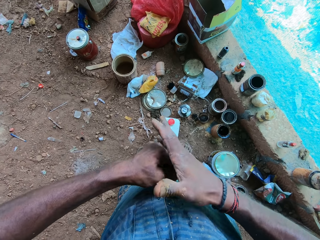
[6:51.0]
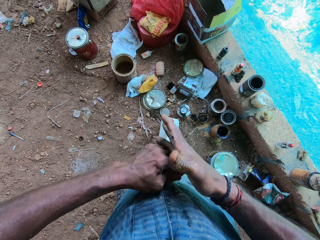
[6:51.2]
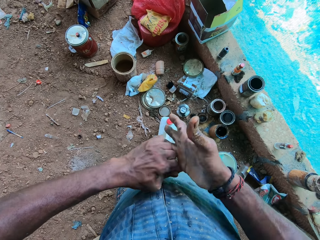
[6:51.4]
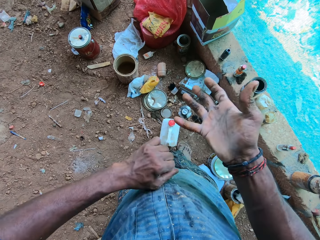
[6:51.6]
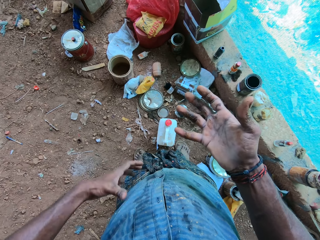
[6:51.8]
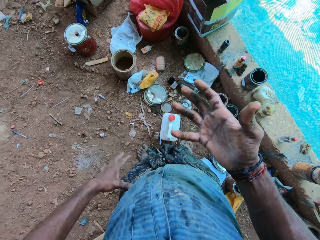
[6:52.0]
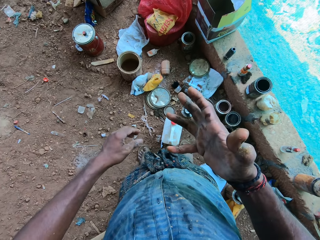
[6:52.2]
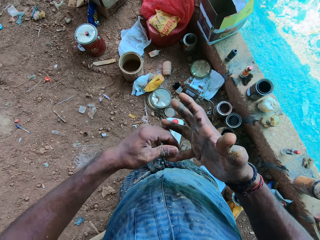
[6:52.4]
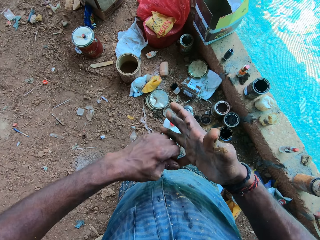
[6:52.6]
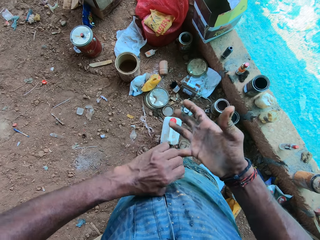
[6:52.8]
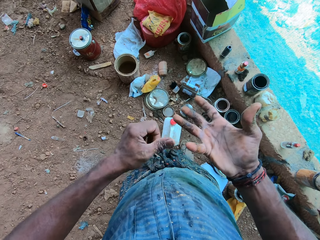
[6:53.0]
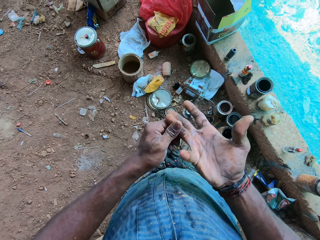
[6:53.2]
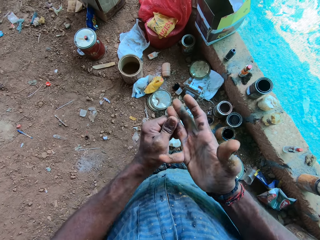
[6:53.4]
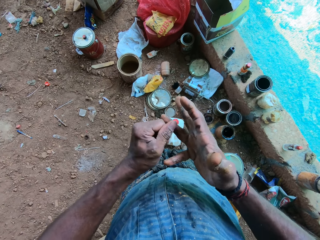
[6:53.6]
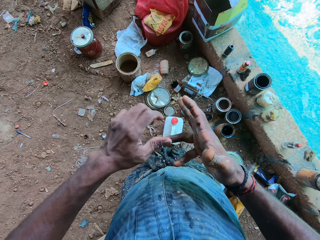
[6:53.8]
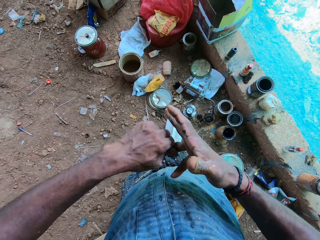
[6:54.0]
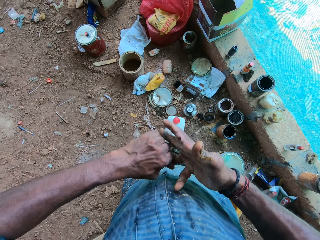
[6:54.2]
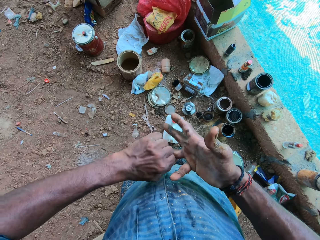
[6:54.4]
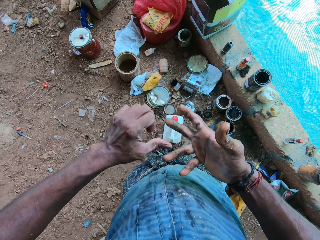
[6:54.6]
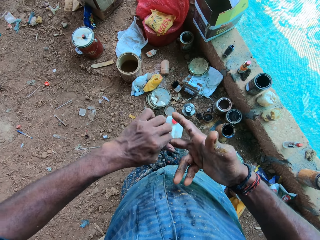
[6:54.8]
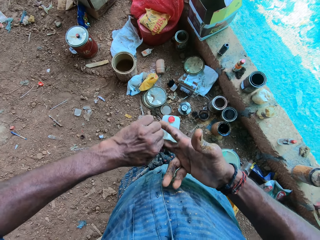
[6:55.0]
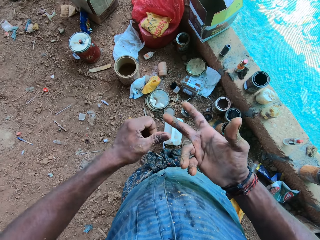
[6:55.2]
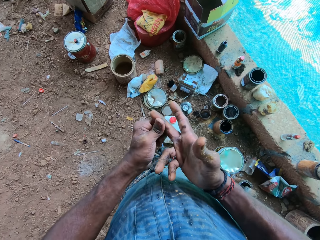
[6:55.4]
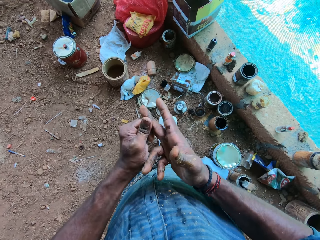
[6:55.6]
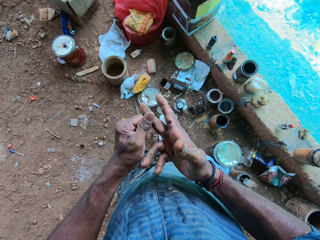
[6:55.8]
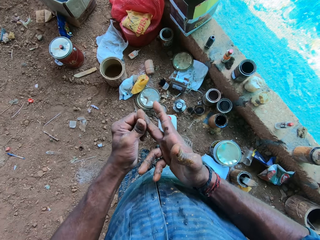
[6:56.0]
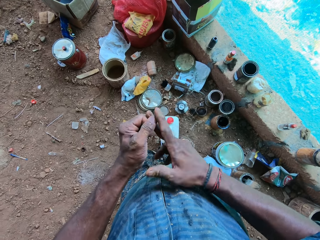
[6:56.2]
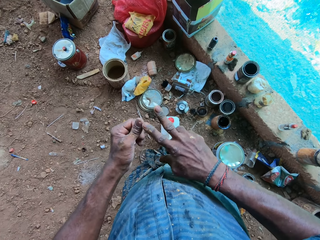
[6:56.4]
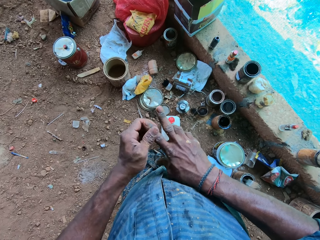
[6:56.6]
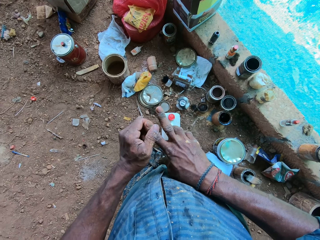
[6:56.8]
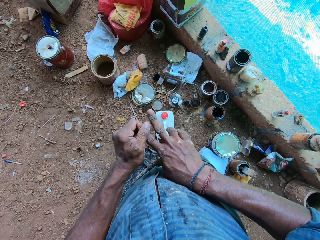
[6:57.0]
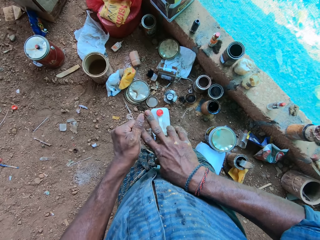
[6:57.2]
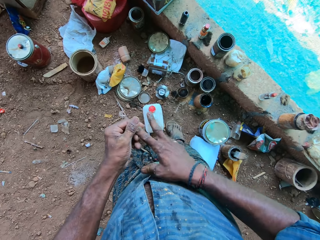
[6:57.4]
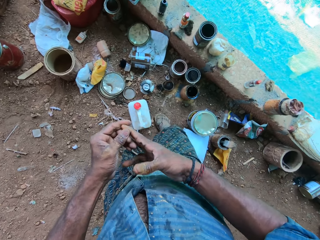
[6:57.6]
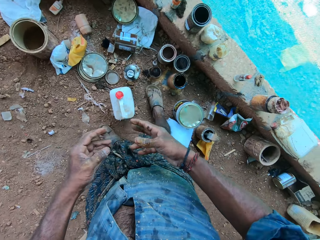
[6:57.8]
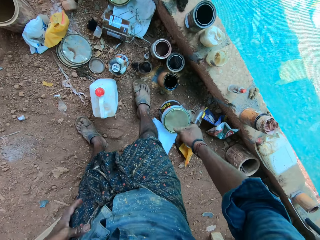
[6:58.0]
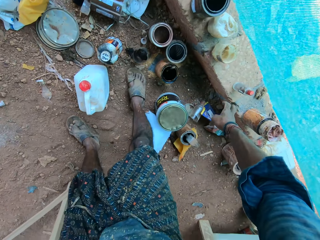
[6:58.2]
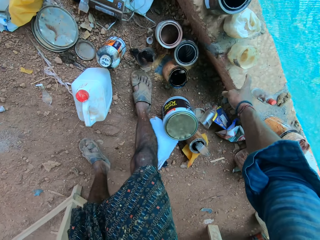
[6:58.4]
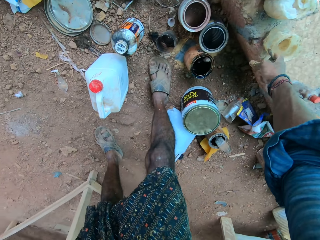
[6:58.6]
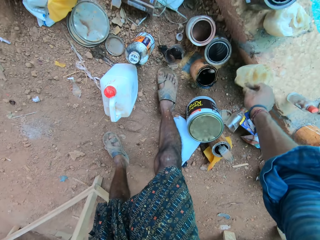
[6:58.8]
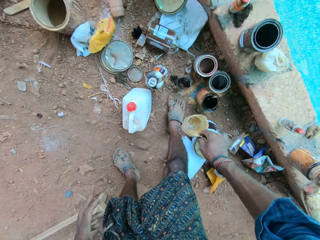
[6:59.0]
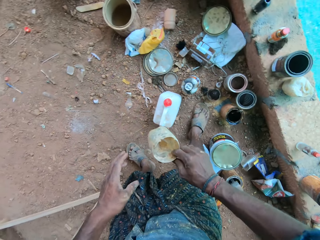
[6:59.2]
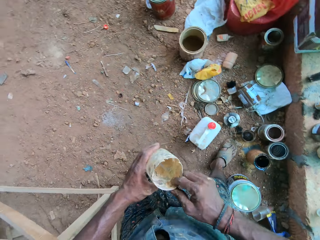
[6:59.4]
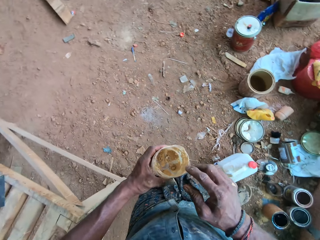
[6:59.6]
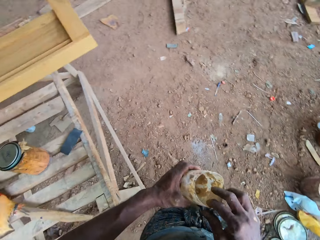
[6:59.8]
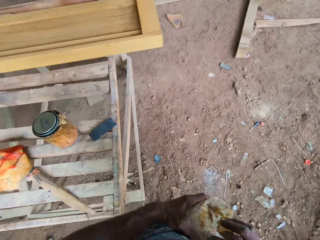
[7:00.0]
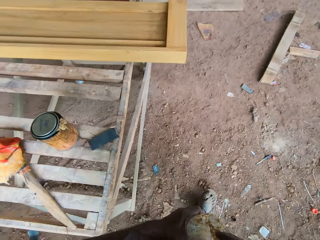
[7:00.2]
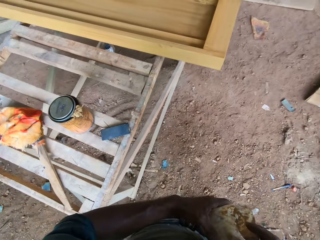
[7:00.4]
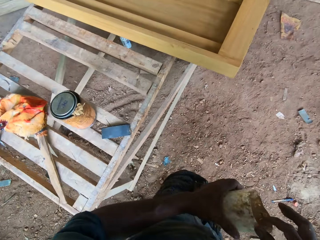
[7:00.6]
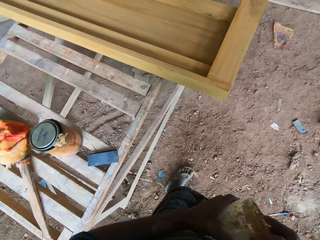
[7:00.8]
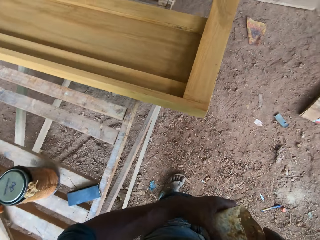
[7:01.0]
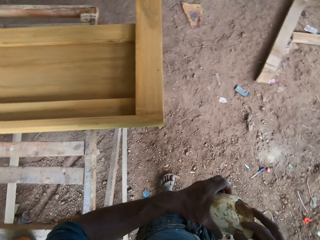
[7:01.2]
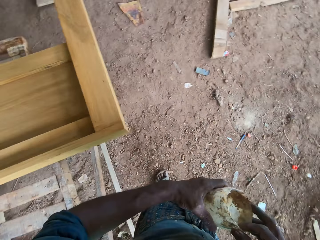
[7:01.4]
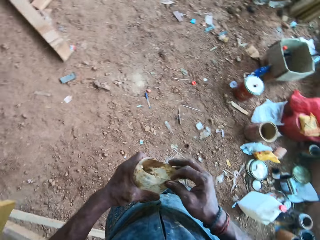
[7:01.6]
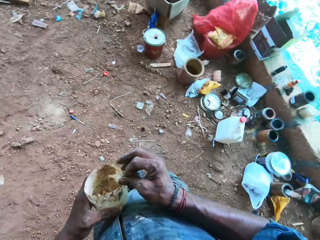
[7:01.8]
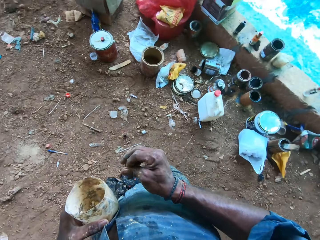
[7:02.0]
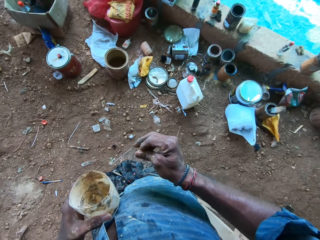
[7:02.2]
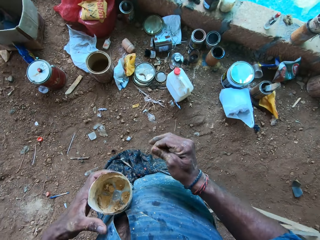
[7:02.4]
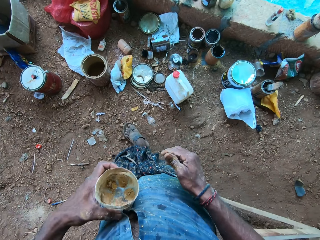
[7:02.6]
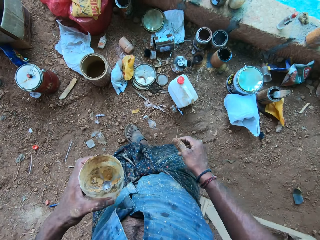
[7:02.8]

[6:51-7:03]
The camera wearer picks up a cut bottle with sawdust with the right hand. They walk around.

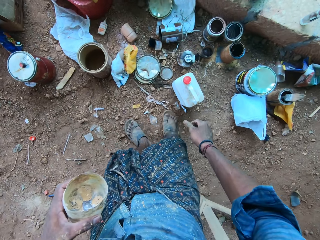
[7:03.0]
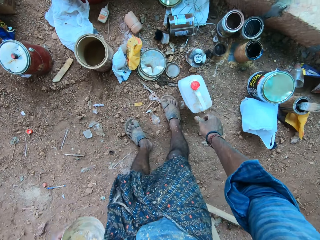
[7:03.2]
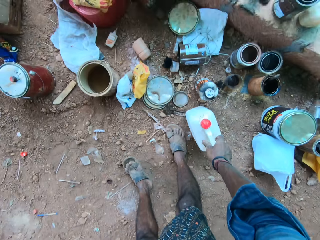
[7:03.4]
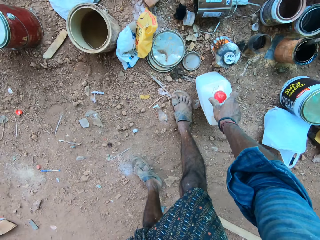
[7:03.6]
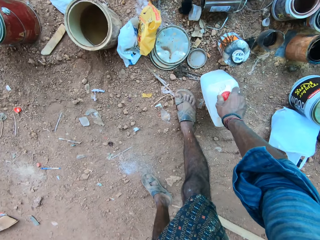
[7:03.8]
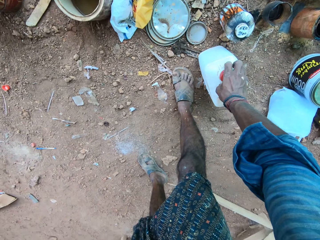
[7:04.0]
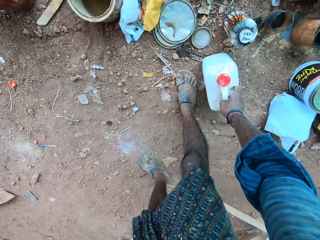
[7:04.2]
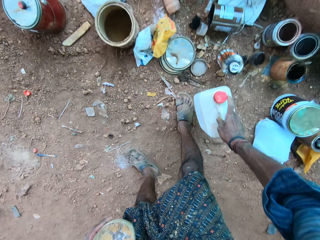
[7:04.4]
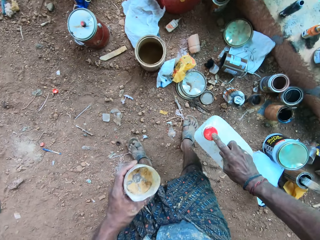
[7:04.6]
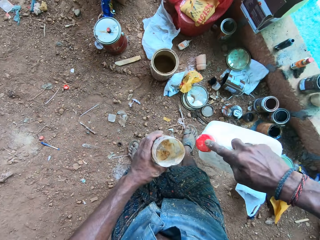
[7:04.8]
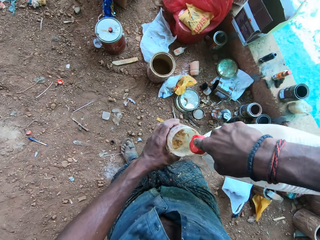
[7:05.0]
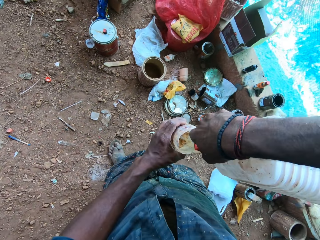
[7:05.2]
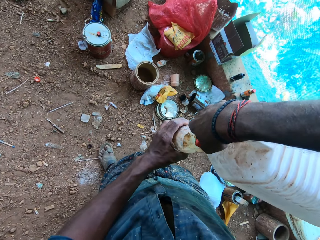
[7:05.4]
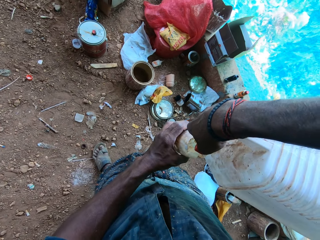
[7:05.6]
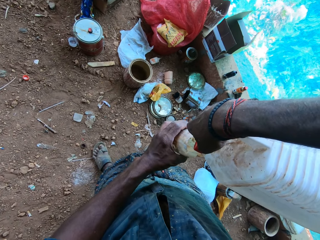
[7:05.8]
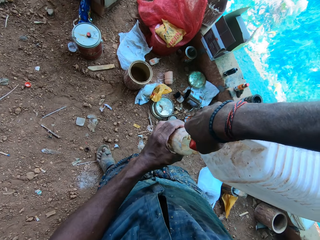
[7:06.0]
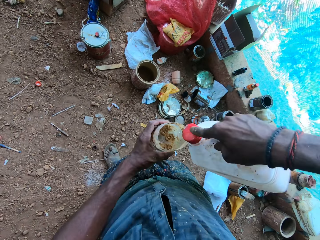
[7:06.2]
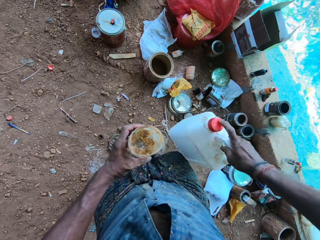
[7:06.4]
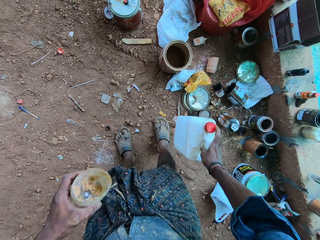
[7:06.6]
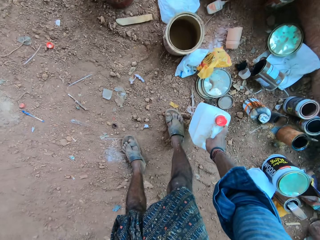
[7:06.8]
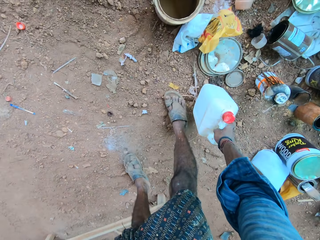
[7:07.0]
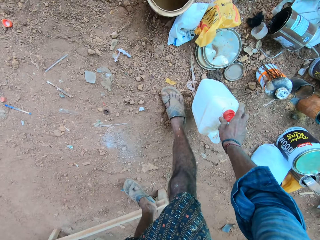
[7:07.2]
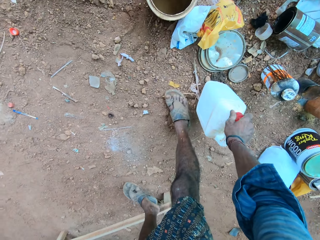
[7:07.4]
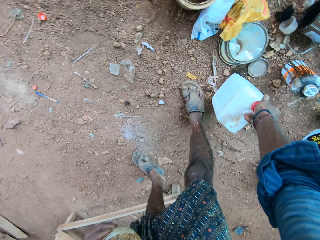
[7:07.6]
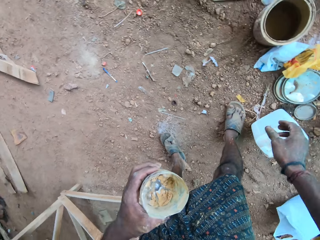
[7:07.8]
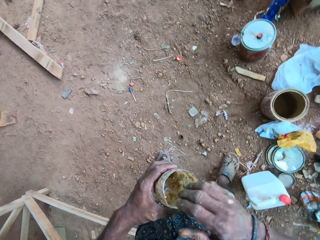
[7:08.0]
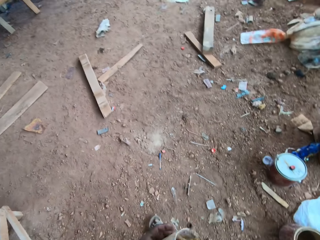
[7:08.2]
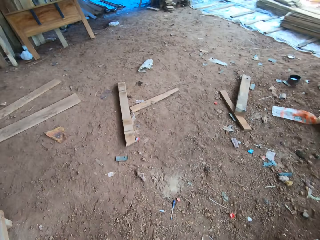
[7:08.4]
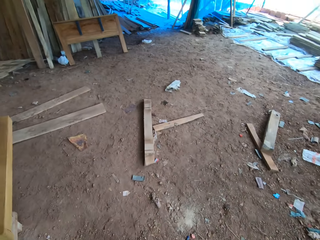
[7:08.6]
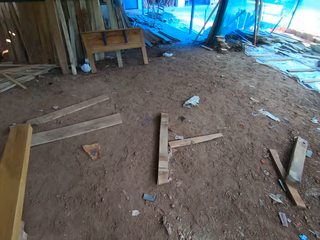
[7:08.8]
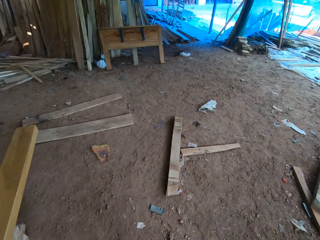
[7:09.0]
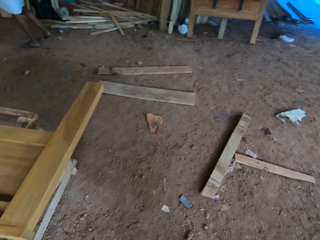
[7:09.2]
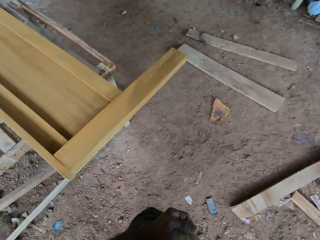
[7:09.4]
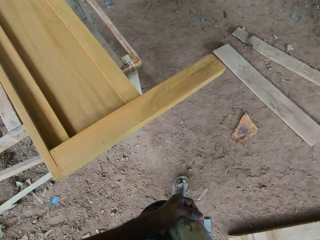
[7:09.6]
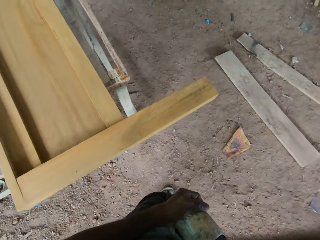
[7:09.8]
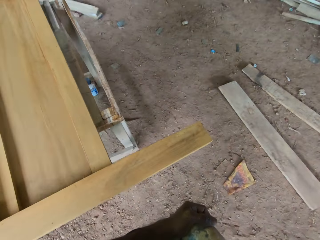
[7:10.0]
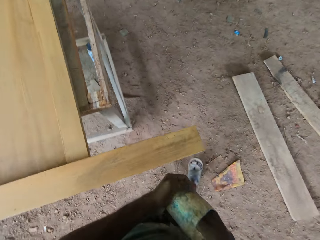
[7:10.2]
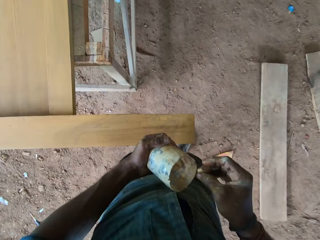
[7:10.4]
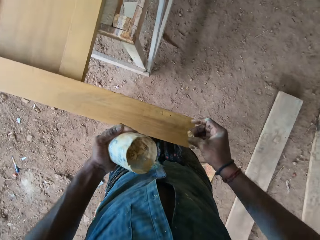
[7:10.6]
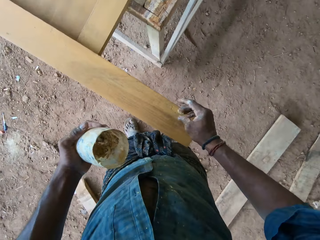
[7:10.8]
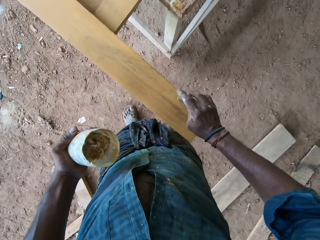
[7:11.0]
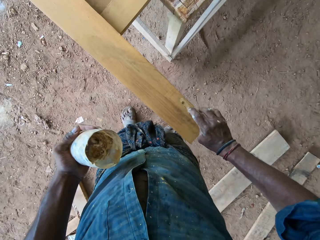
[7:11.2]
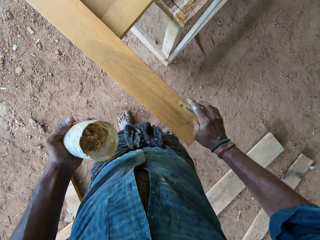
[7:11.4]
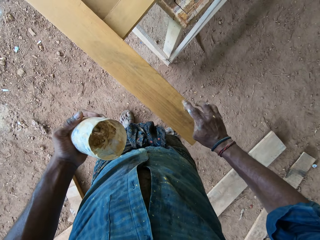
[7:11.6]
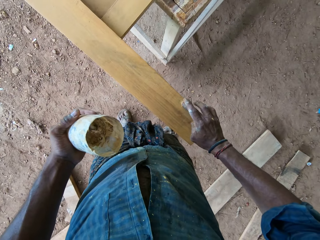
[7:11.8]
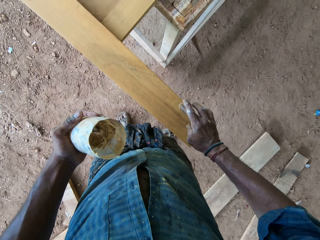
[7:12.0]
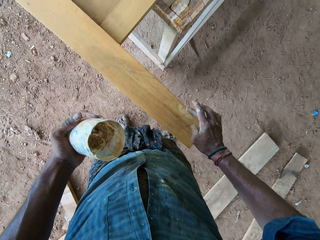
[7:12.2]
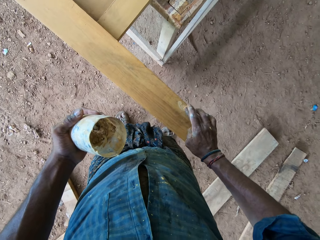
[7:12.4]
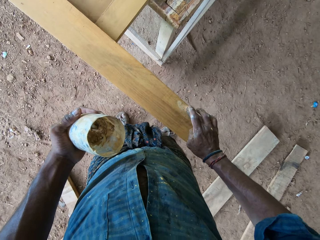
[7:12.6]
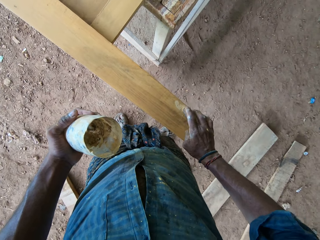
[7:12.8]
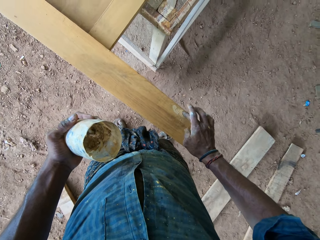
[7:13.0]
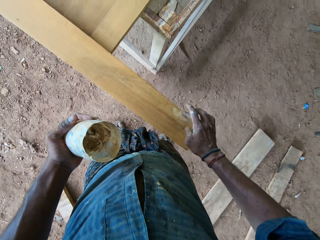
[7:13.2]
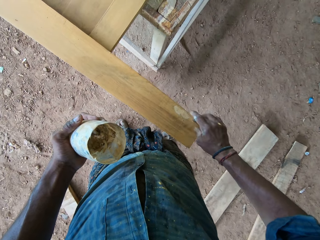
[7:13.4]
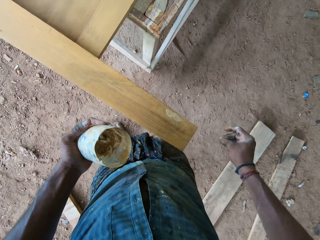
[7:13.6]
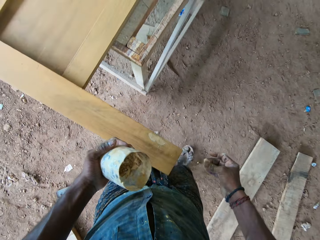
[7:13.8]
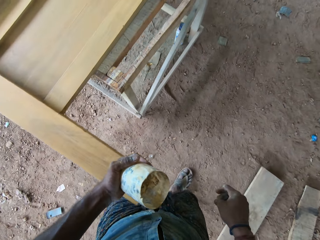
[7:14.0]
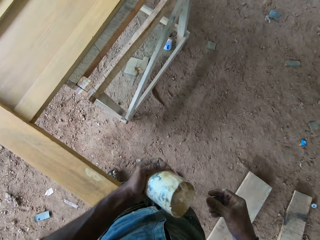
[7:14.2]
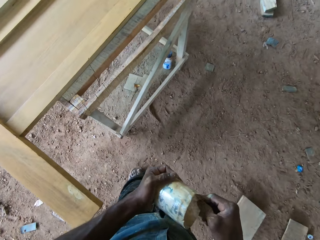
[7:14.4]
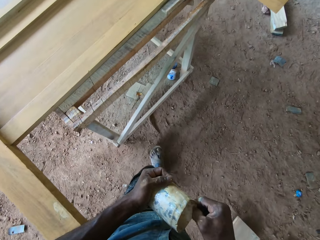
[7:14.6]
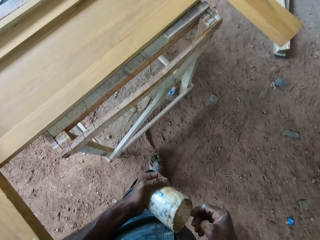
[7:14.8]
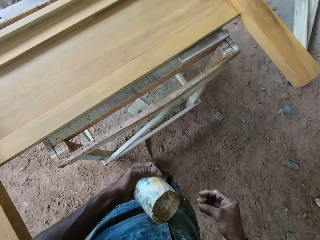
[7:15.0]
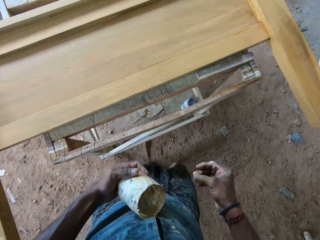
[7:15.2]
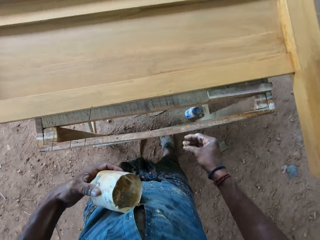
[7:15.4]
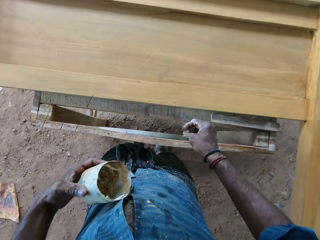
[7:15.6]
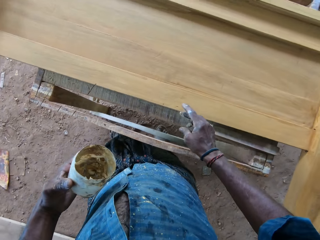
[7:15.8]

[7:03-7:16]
The camera wearer looks around. He picks up a jerrycan on the ground. He pours a liquid or glue into the cut bottle. He places the jerrycan on the ground. He tightens the lid of the jerrycan. He mixes the glue. He dips his fingers into the cut bottle. He walks around and looks around. He applies the mixture on the footboard slat cracks. He carries the cut bottle around a board. He walks around.
